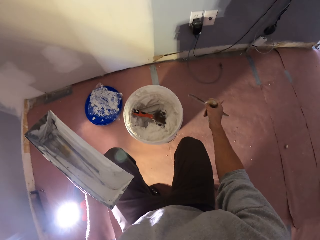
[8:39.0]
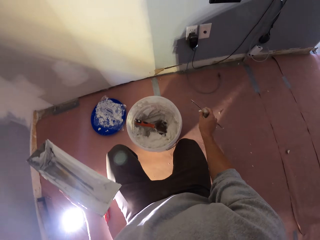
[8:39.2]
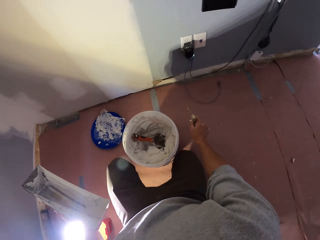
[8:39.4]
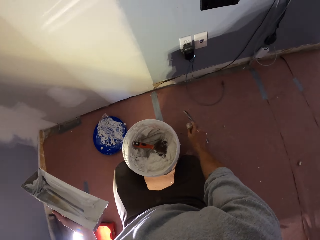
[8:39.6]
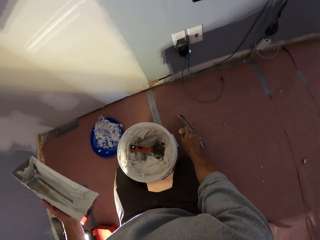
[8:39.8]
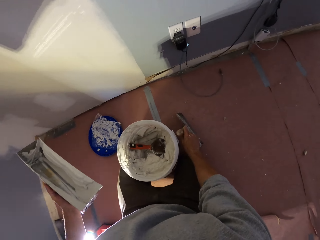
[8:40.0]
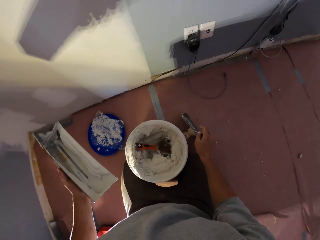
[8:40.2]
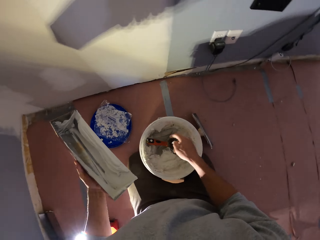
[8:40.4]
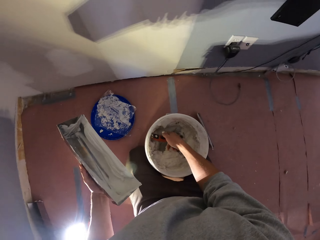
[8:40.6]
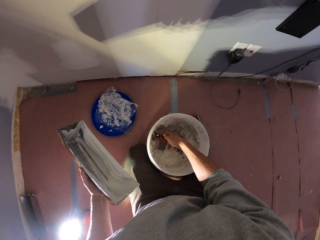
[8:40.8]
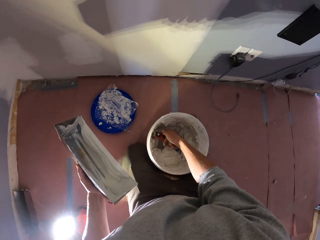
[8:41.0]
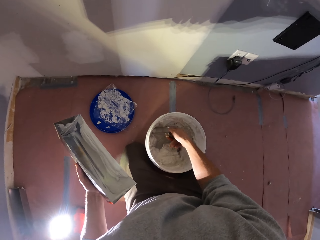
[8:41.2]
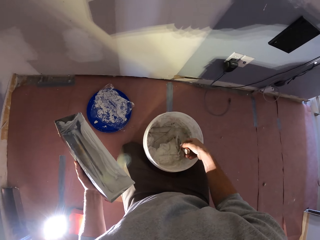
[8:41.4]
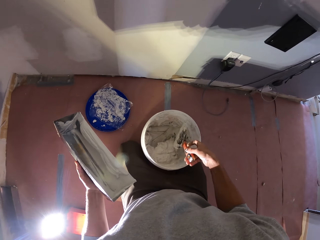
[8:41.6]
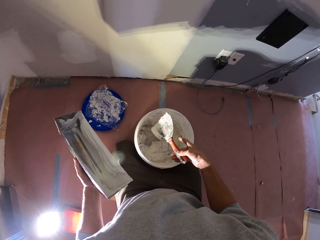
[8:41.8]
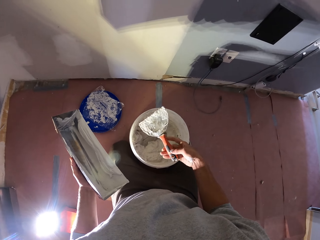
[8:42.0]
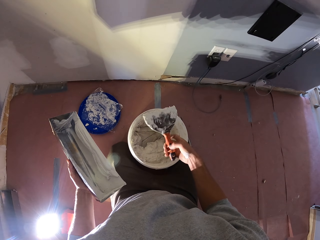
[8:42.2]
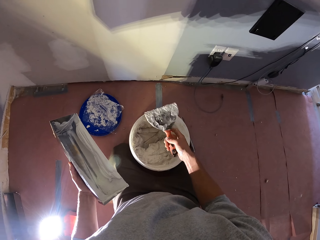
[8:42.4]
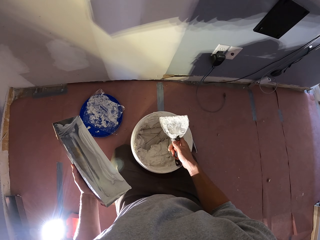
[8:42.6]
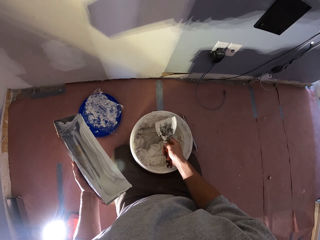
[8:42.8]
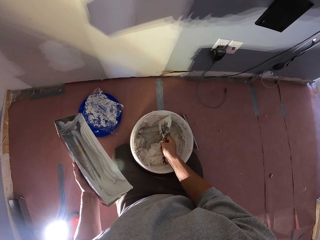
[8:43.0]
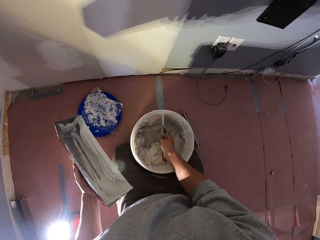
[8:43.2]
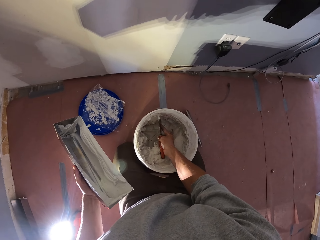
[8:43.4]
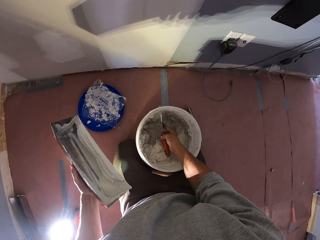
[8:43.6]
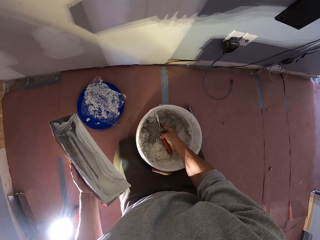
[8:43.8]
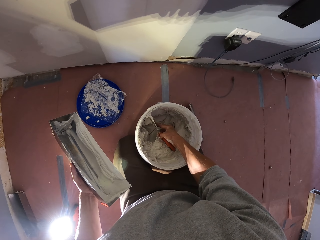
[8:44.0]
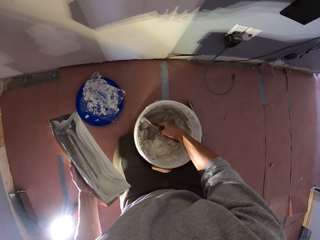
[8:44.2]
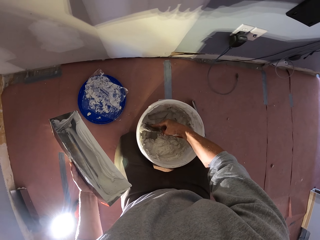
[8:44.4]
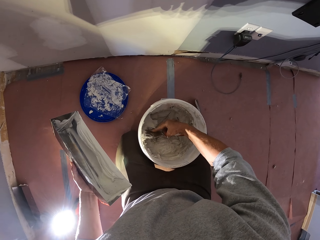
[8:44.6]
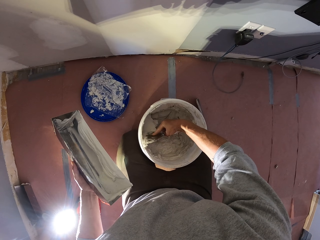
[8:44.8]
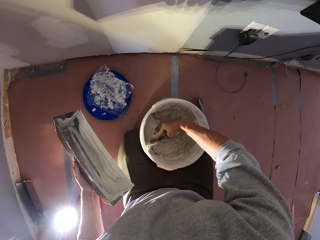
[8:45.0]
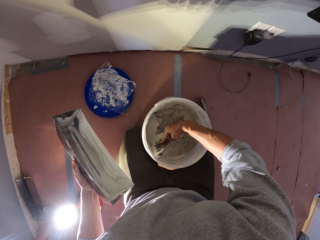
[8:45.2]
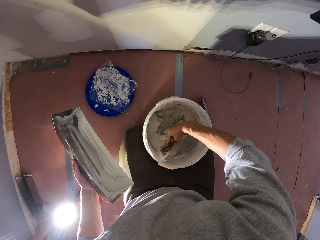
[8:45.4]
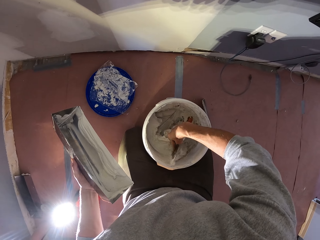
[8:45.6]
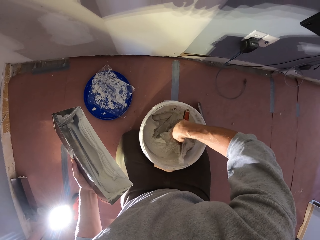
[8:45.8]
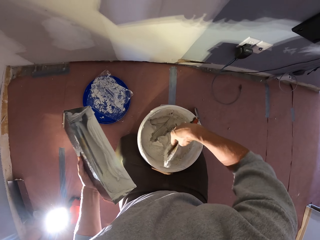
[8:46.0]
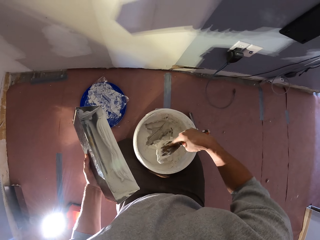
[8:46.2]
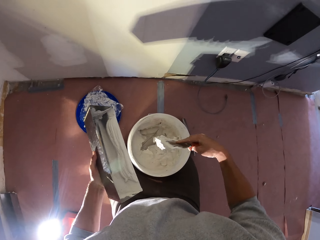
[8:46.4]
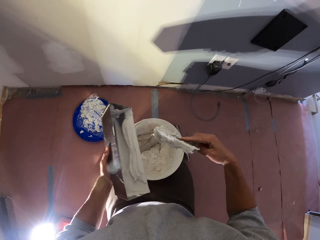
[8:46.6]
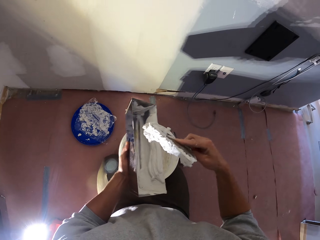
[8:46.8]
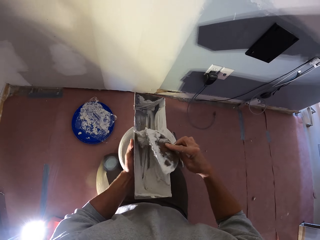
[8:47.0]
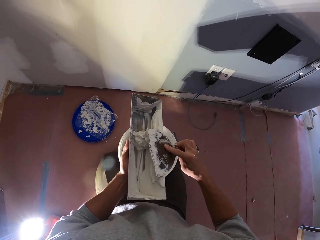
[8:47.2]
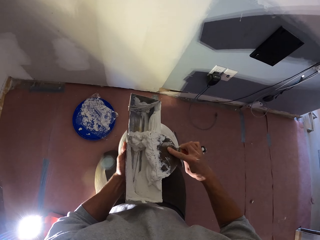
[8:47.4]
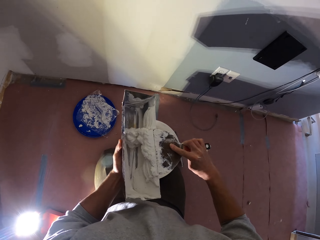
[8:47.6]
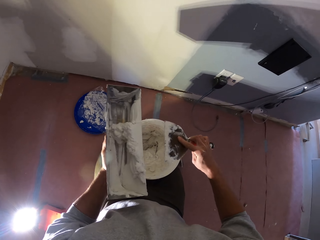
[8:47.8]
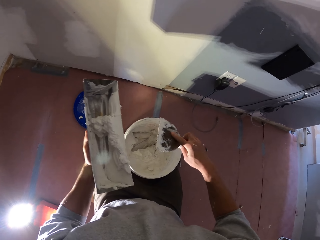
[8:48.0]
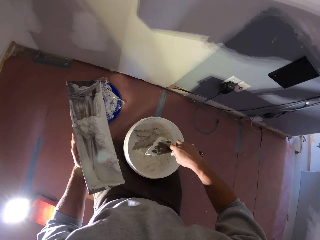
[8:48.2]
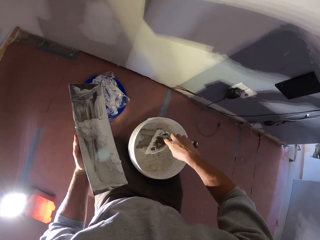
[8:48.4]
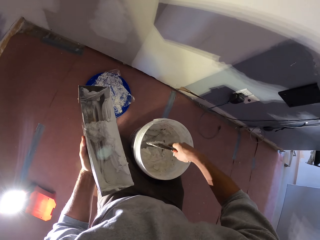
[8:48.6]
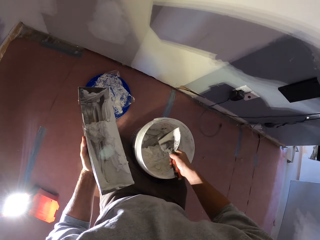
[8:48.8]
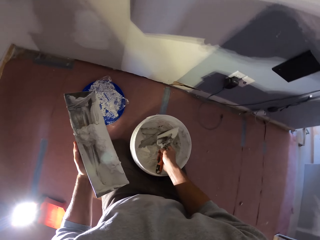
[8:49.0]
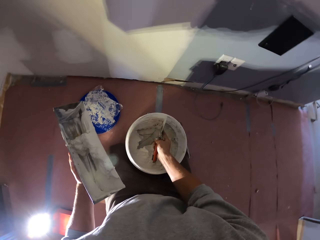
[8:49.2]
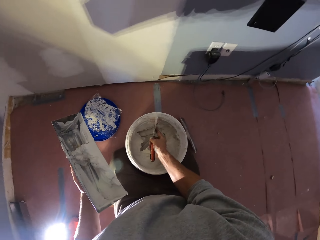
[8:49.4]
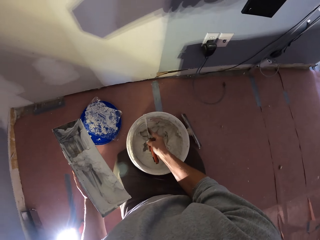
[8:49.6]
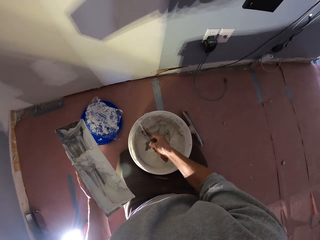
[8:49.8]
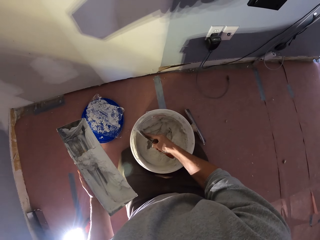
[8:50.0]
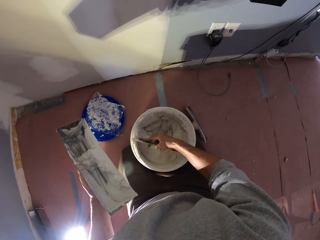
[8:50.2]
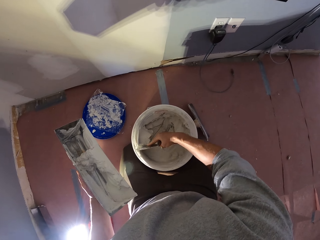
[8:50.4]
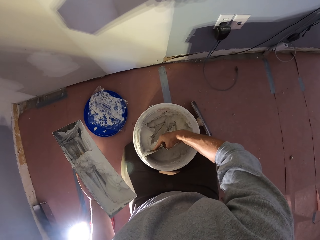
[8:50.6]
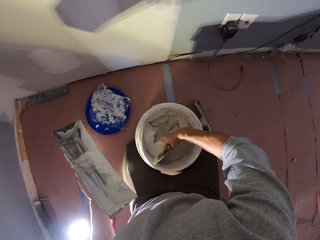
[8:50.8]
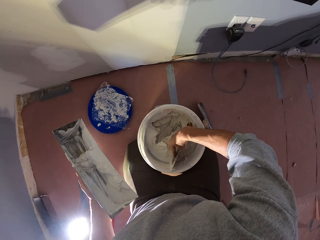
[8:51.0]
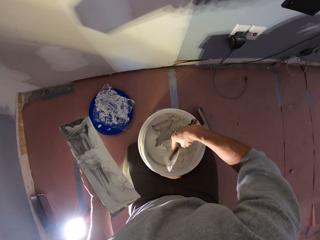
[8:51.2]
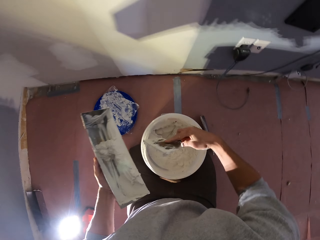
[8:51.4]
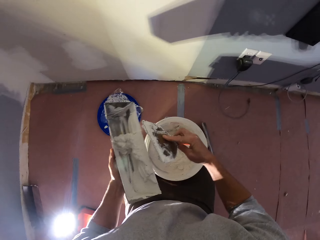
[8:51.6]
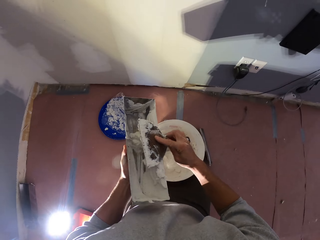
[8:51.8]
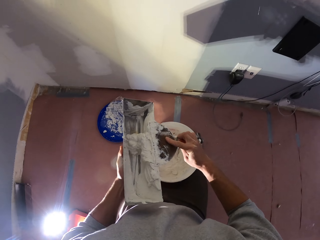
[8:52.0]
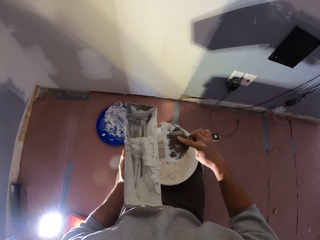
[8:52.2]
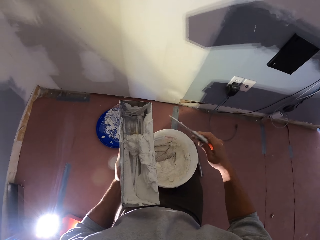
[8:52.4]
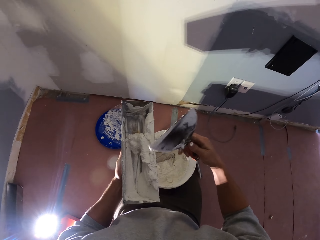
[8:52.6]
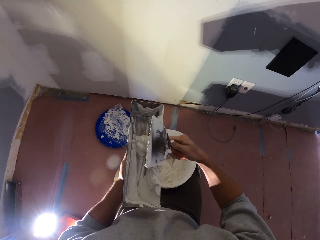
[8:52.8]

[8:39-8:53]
The camera wearer bends down. They scoop the paint. They put the paint in the platter.

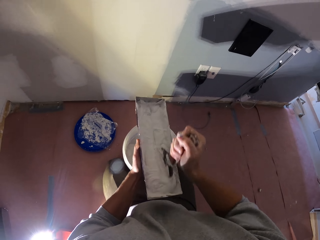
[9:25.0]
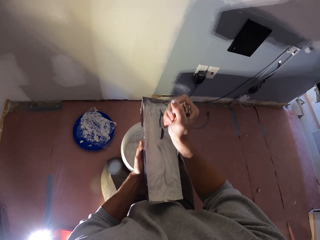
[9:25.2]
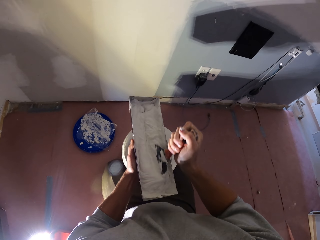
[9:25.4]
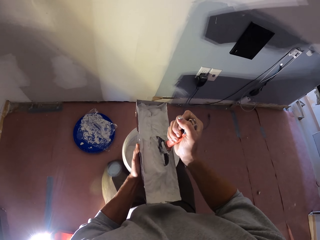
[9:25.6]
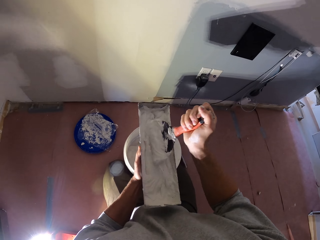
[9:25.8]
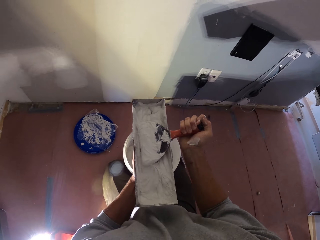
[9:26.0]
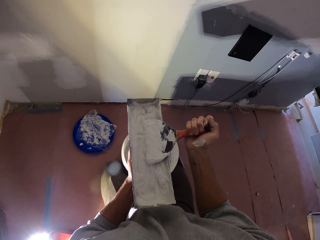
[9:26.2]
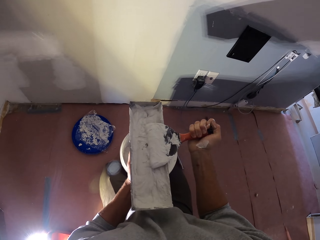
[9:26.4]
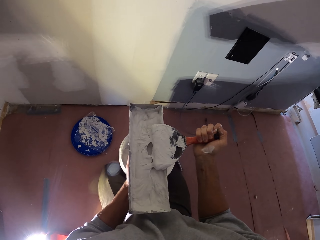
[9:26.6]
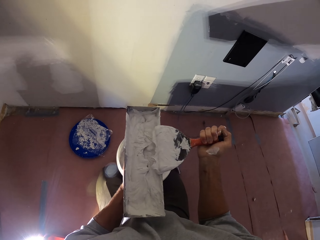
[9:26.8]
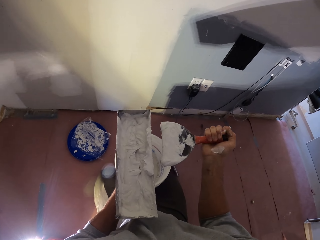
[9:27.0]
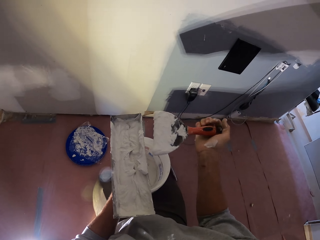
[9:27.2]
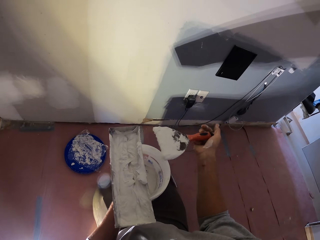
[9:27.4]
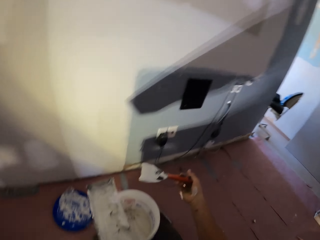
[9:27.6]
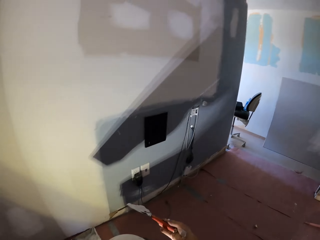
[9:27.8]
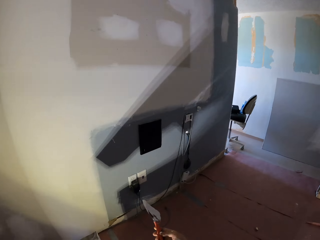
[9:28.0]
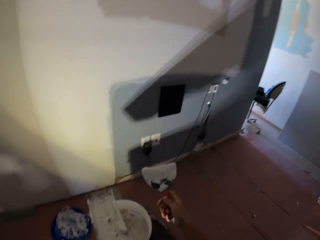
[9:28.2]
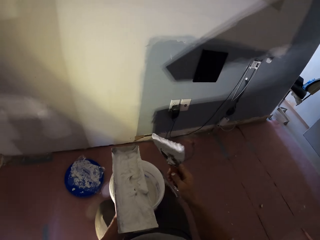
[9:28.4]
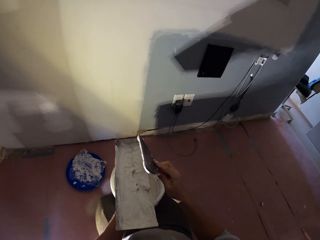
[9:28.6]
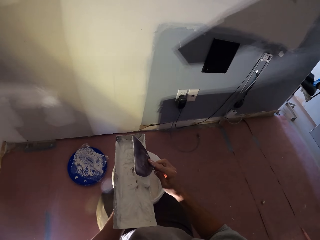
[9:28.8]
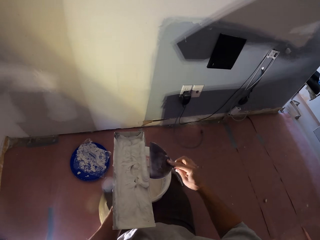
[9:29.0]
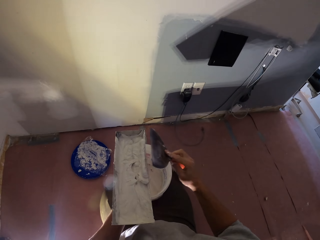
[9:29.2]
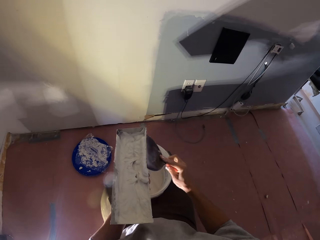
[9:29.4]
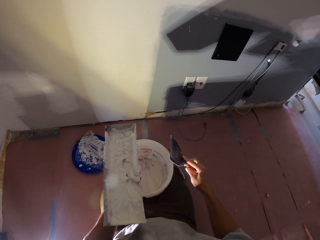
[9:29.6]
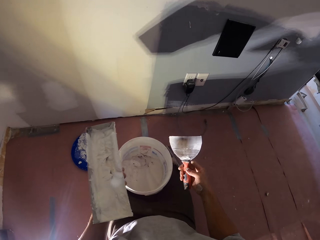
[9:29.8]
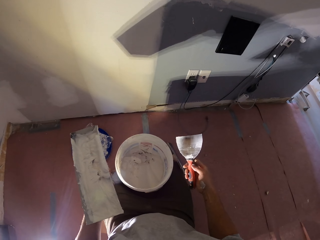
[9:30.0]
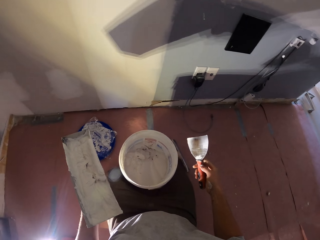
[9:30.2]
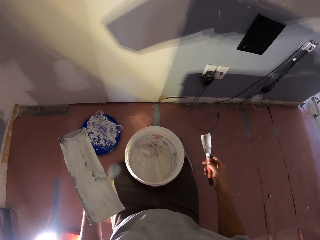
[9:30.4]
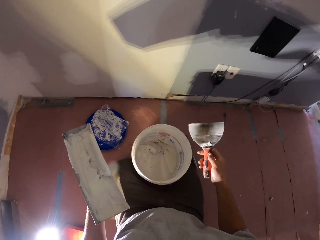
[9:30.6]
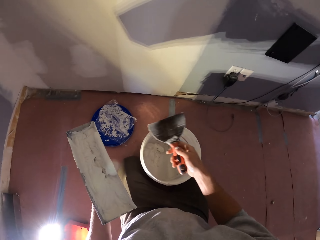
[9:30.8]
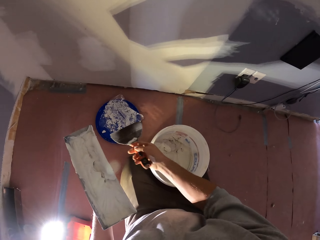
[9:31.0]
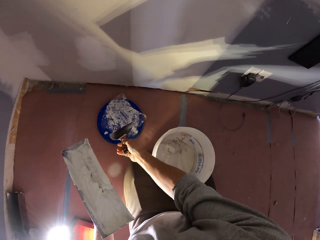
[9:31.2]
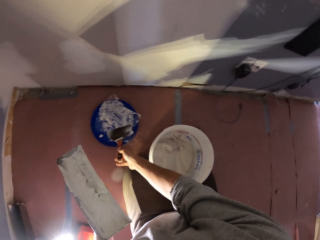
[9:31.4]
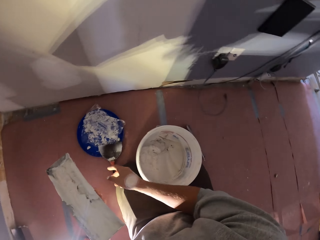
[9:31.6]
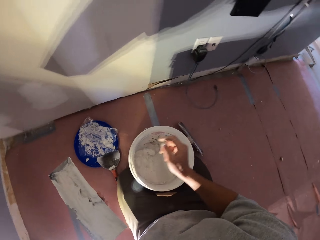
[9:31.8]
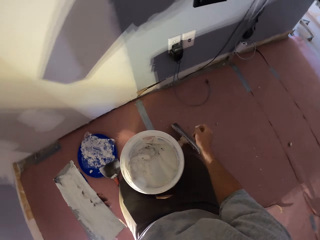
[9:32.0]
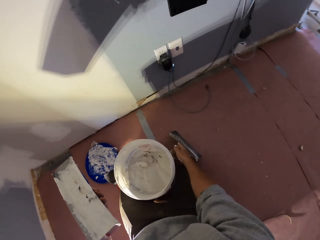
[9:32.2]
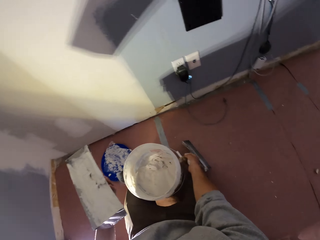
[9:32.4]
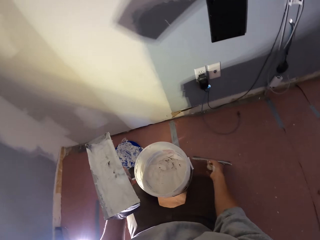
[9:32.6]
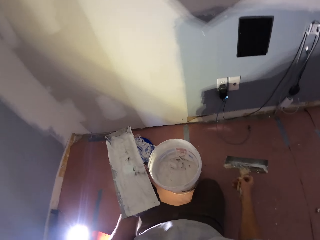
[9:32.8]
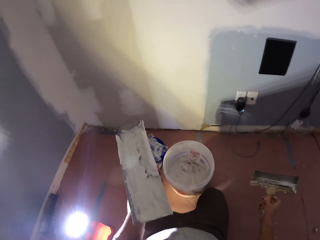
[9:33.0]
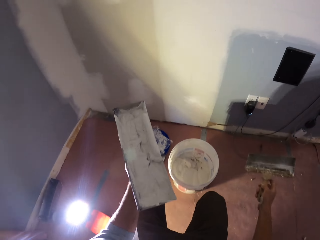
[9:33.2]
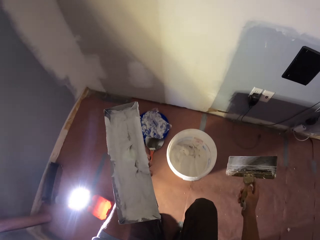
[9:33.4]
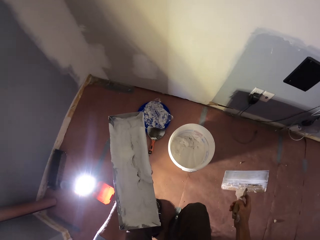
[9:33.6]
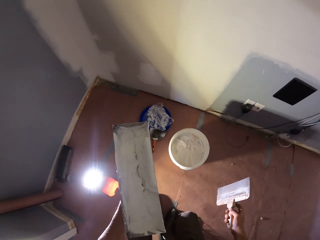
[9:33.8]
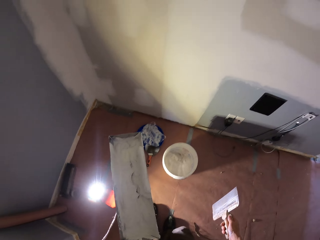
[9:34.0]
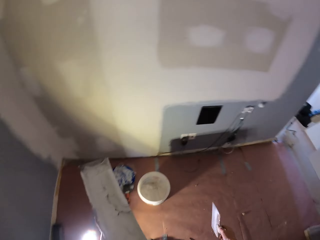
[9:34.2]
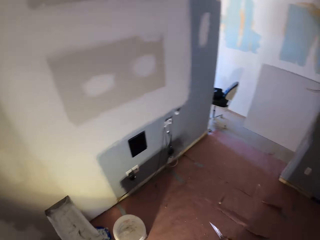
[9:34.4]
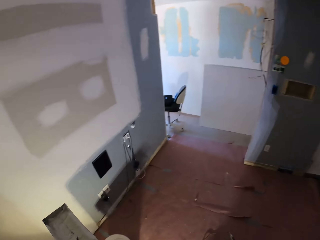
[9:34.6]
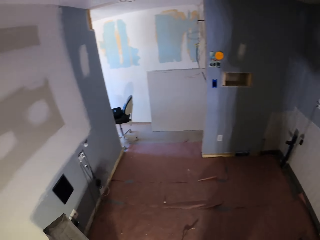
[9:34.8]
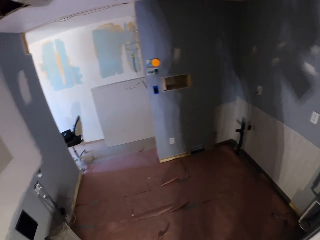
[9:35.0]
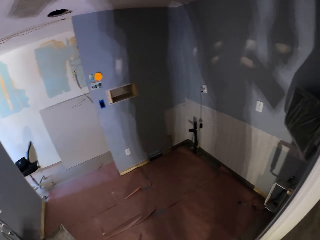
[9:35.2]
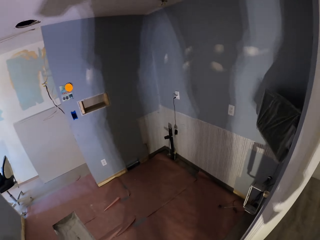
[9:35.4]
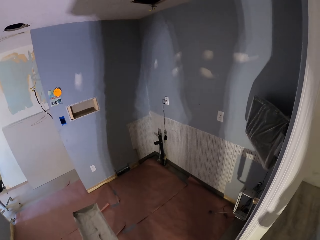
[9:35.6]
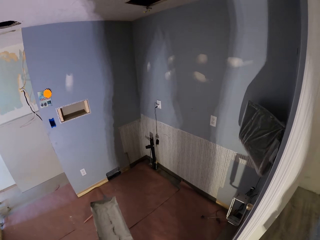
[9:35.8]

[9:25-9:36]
The camera wearer clears filler from the plastering tool or palette knife. They throw the palette knife on the floor. They pick up another plastering tool or a paint brush.
